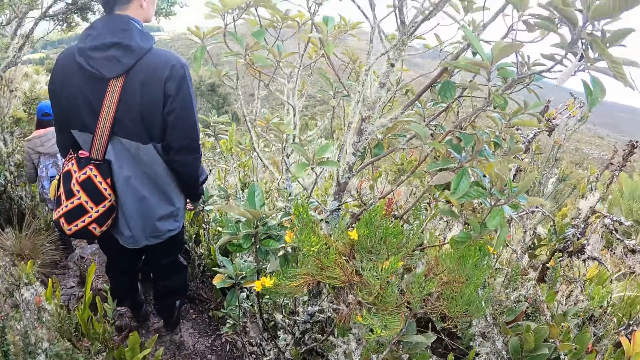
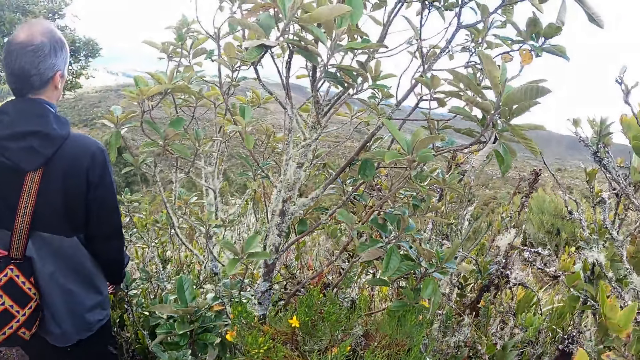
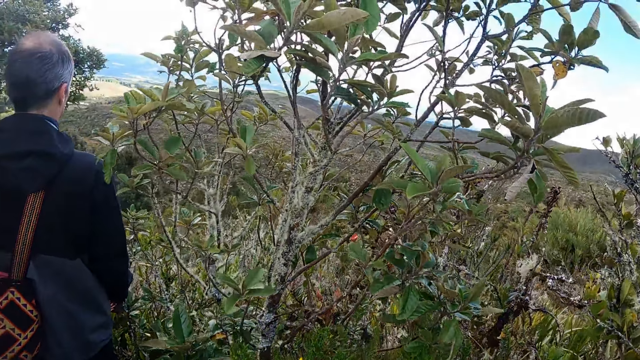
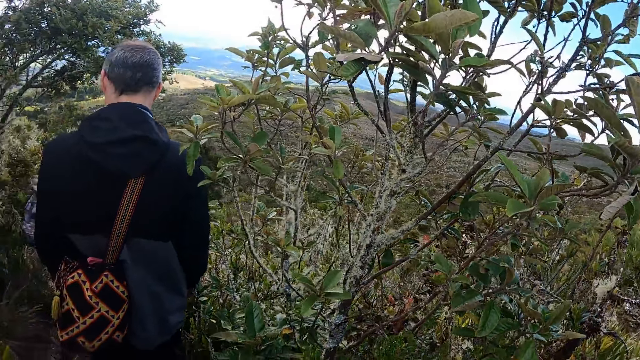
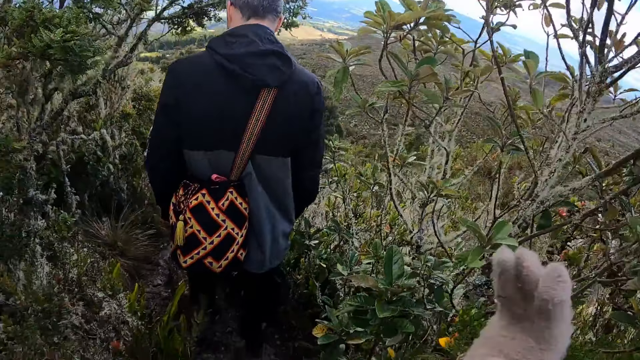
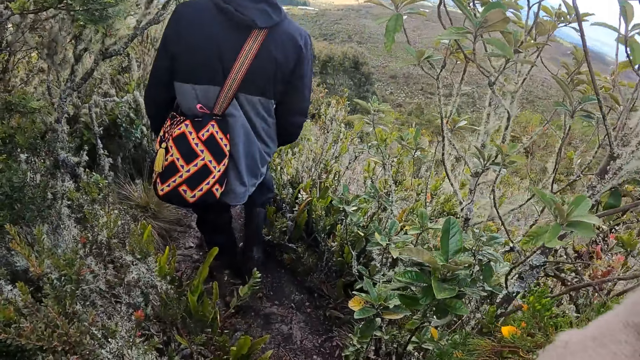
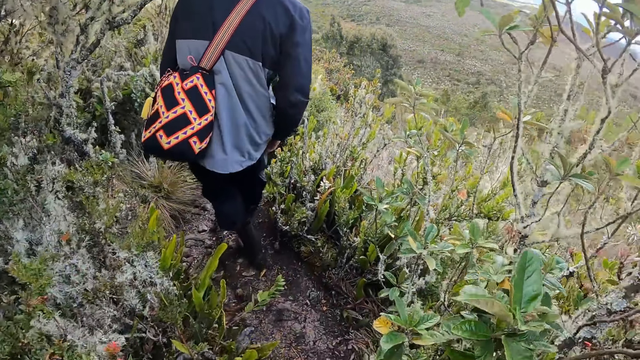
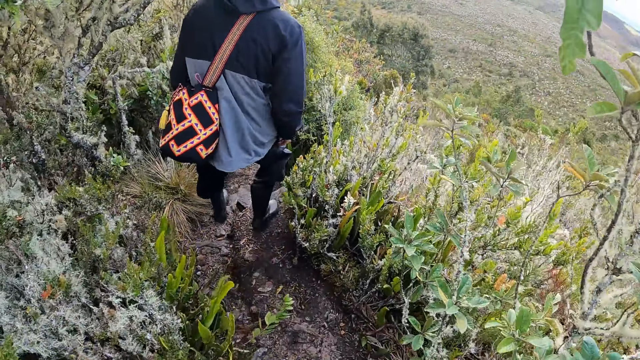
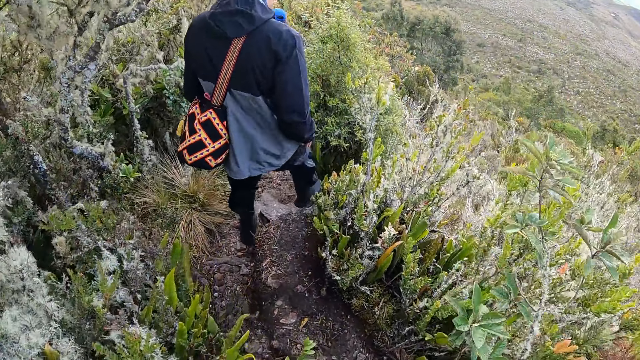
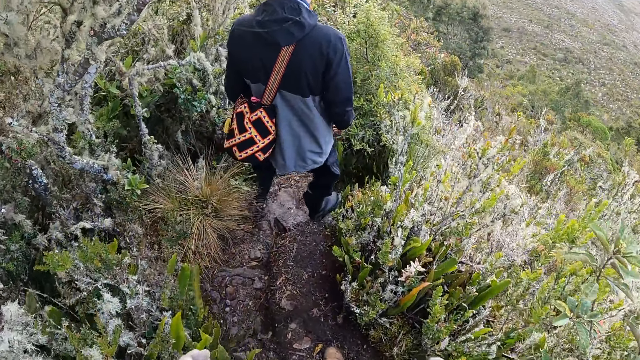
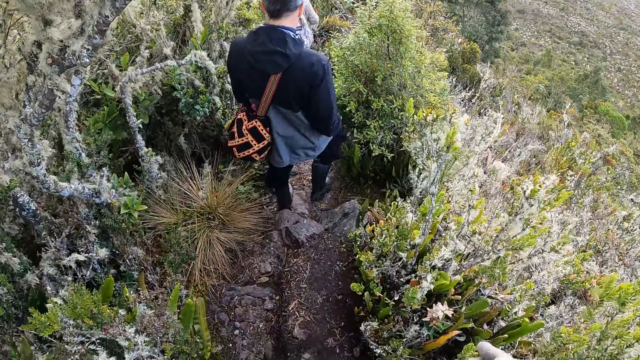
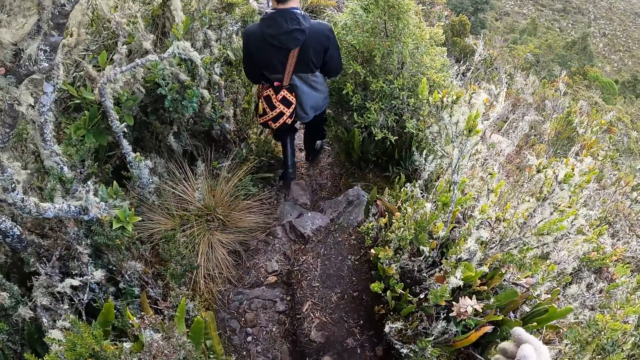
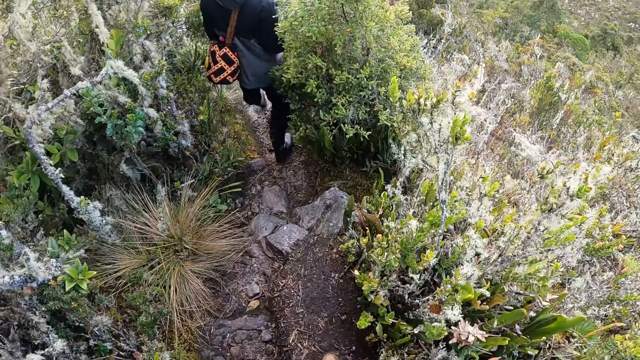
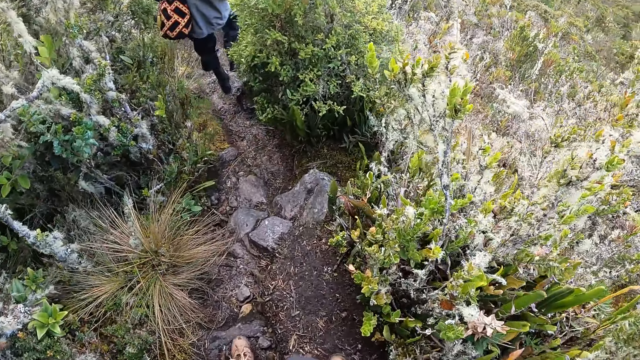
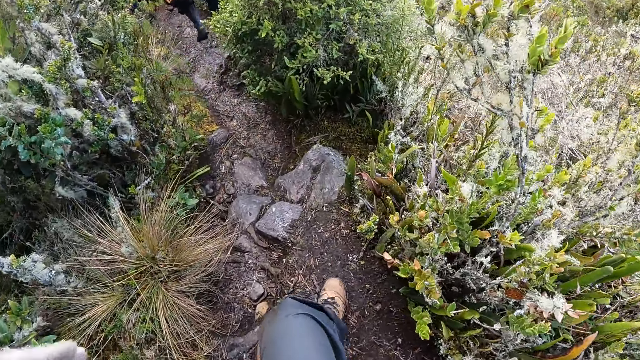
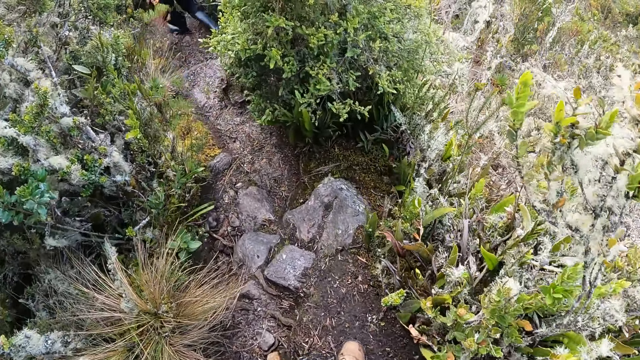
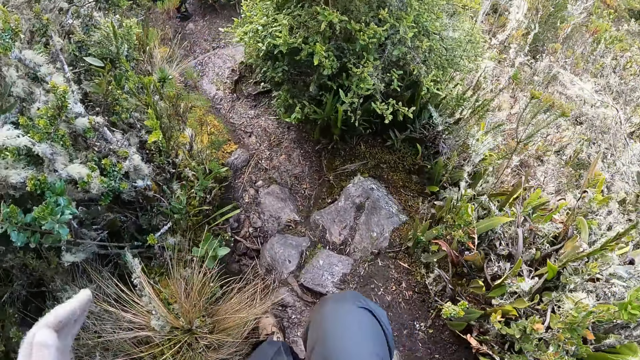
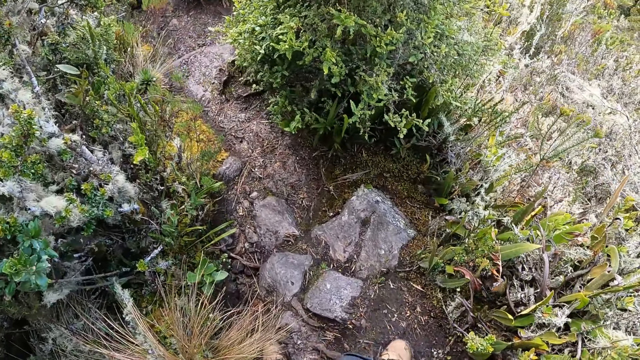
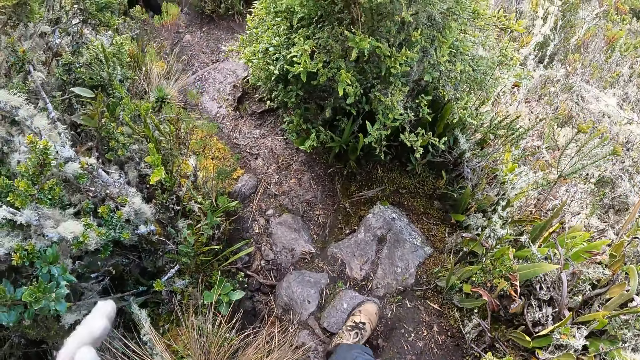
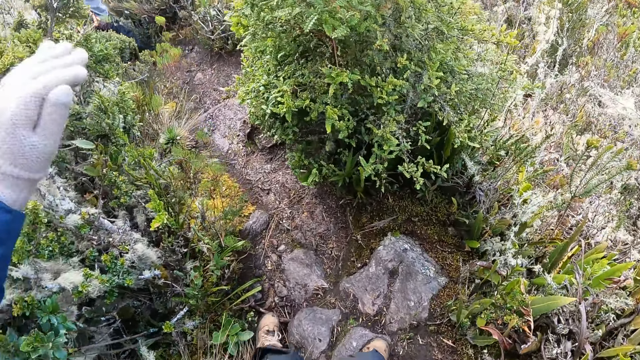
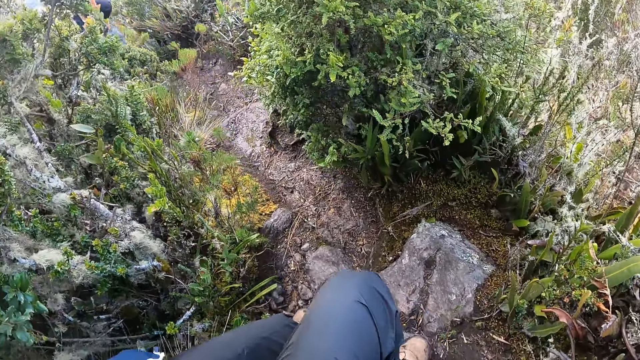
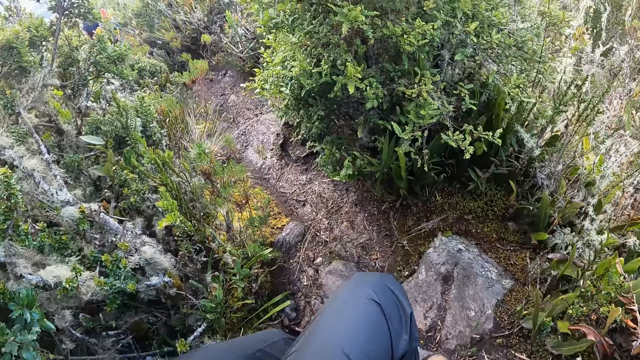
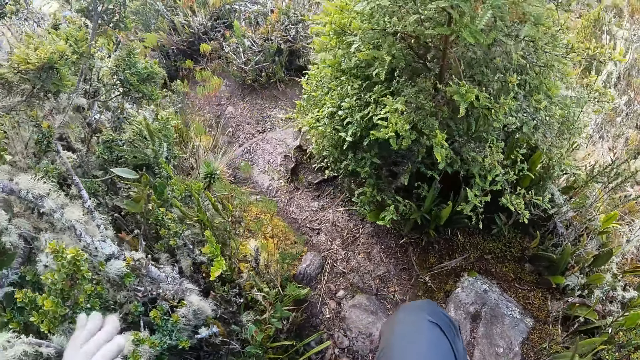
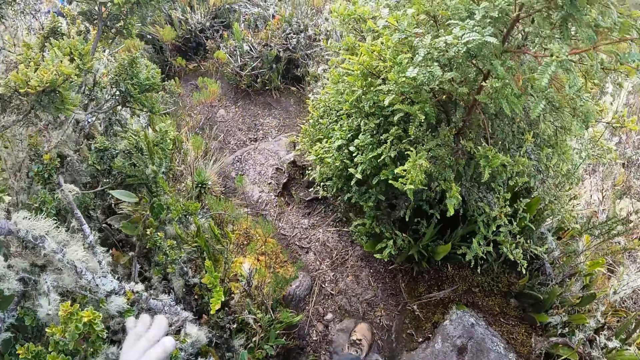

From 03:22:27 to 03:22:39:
The camera wearer looks around. A man looks around. The camera wearer walks and lifts the hand up. The man walks.

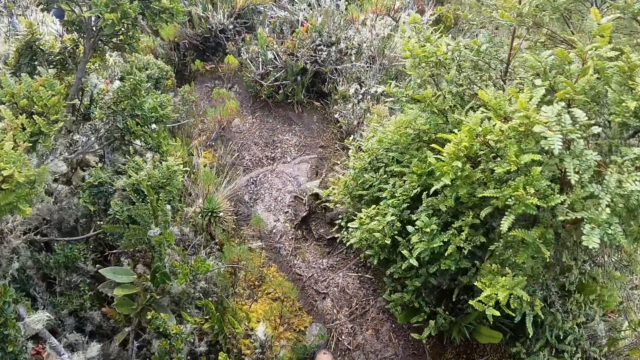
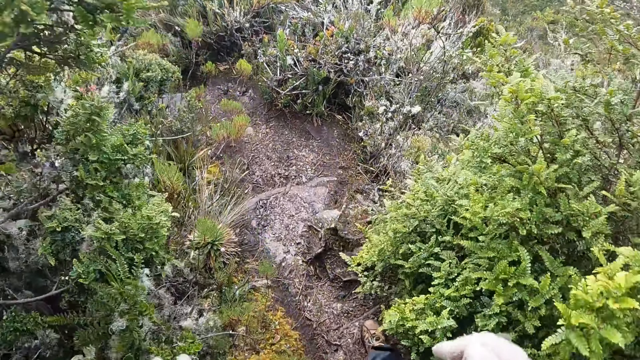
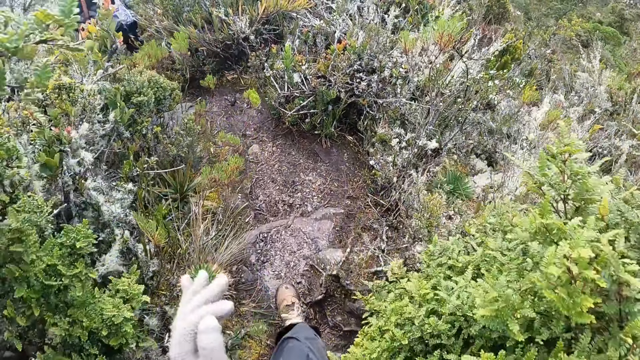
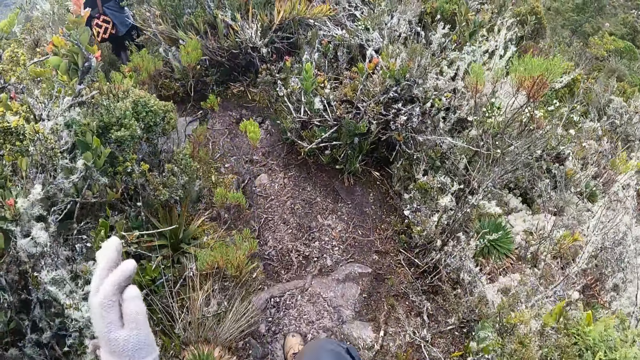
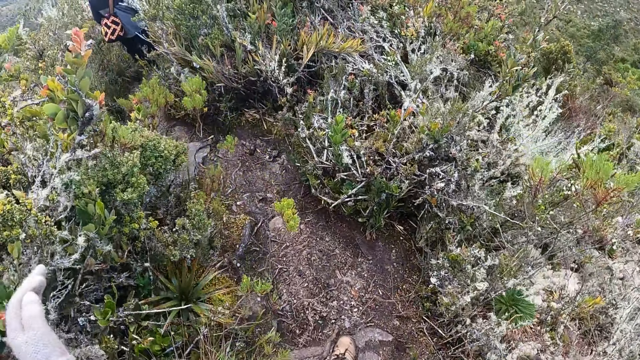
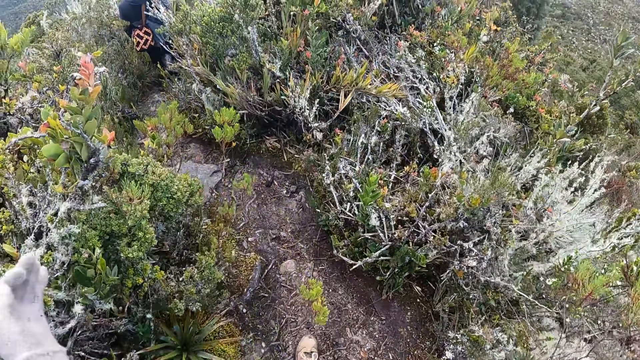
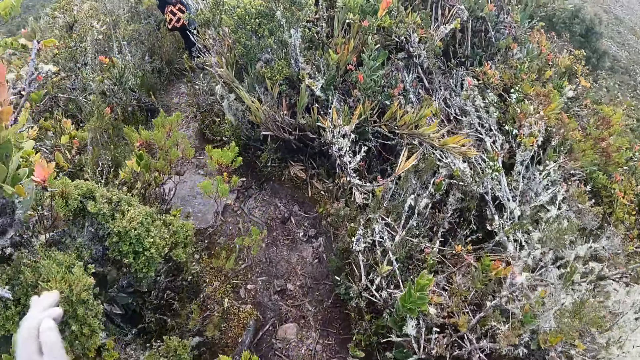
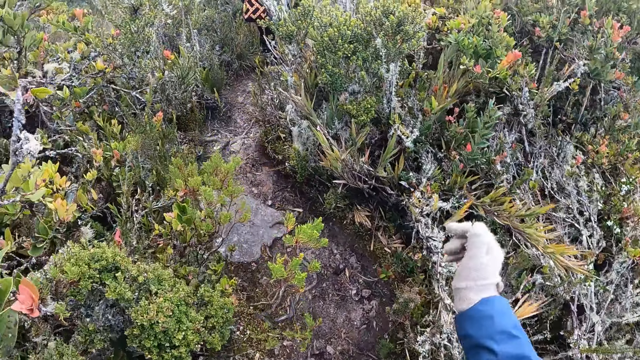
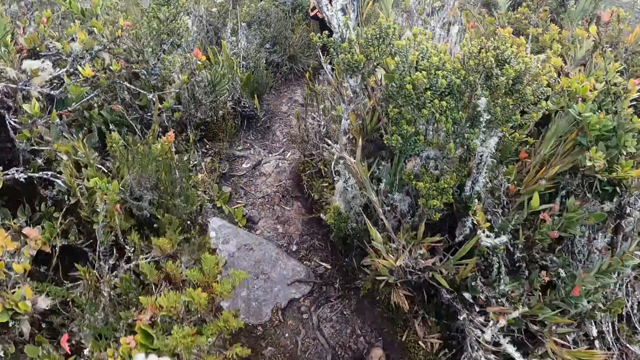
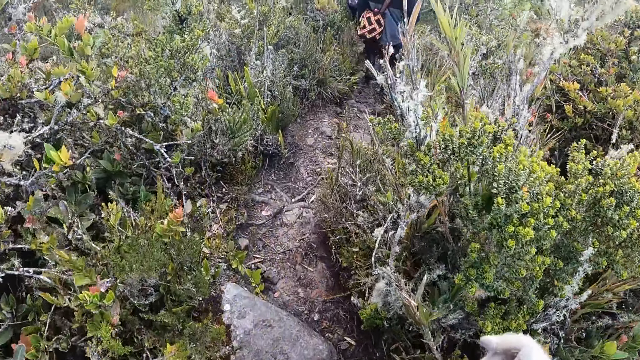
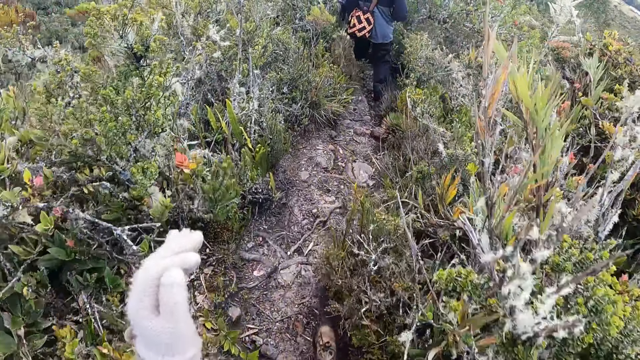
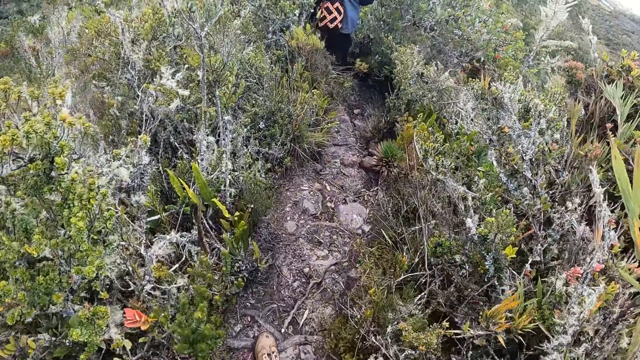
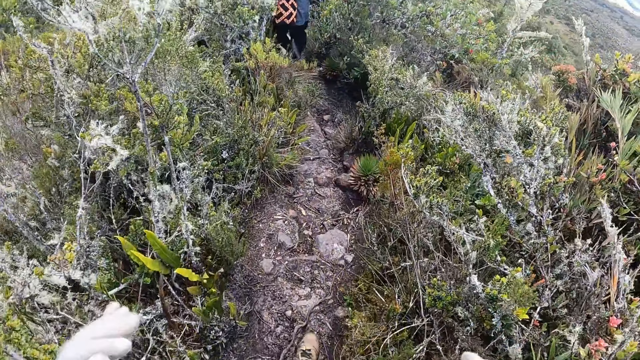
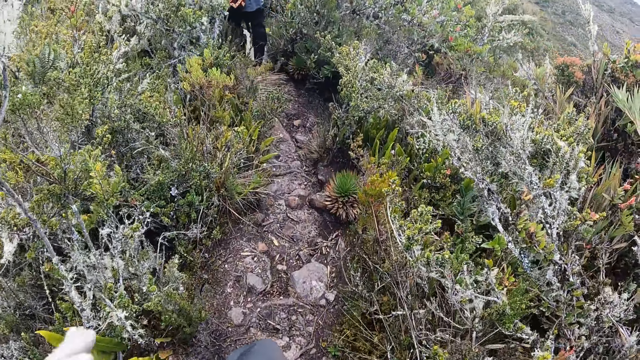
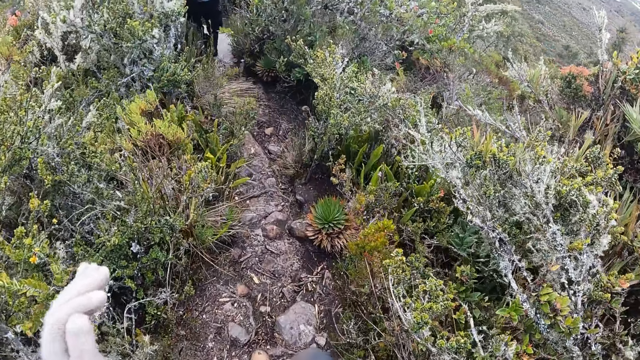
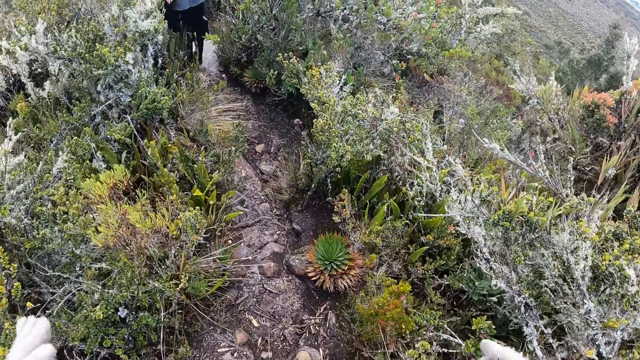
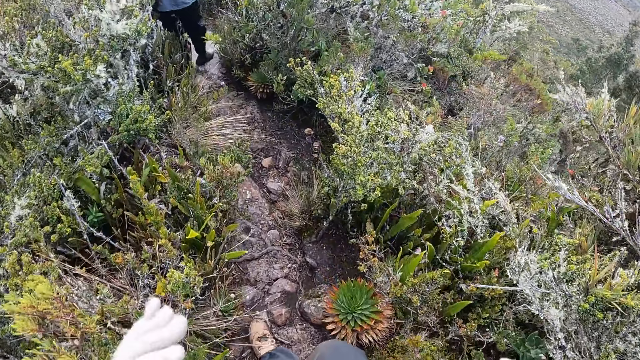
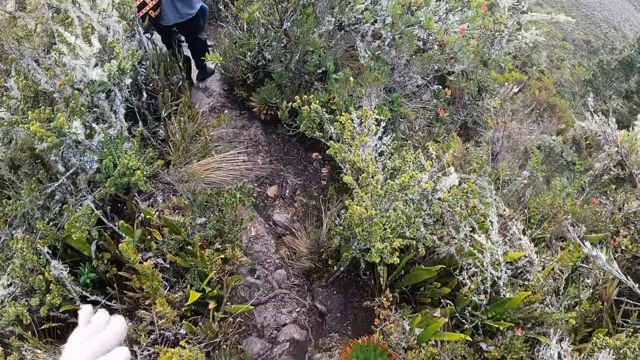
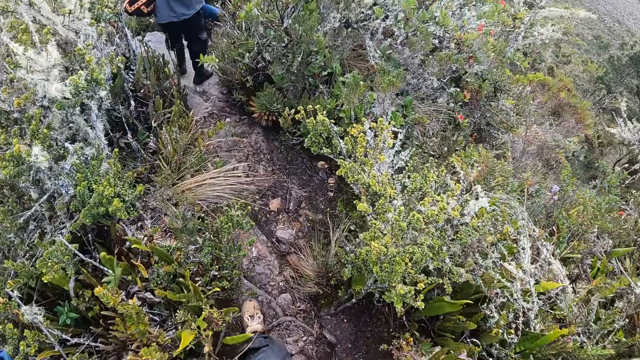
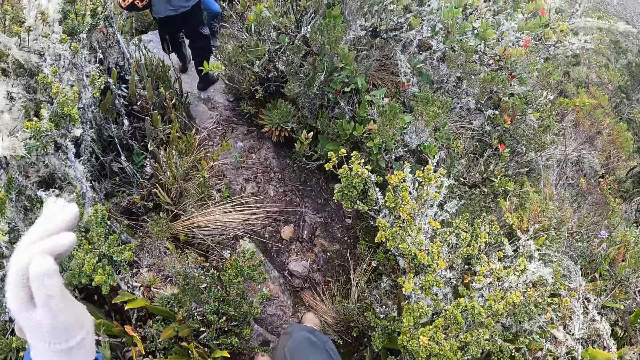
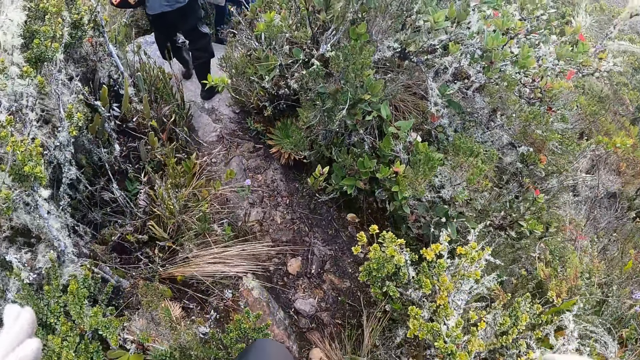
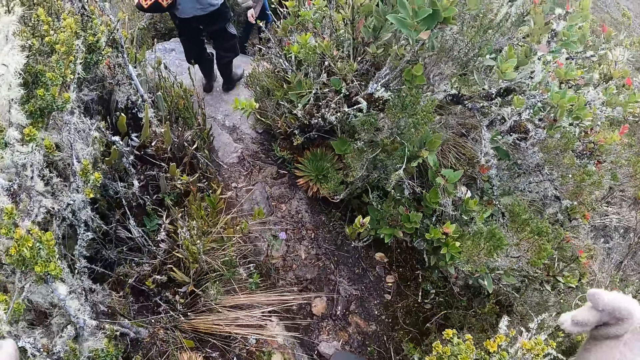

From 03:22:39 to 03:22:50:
The man walks over a rock down the hill.
